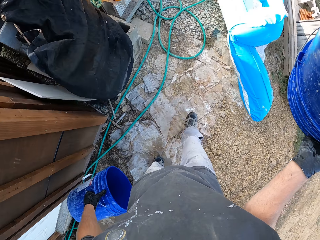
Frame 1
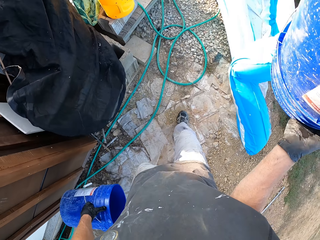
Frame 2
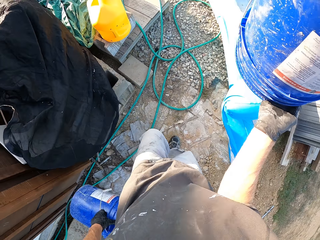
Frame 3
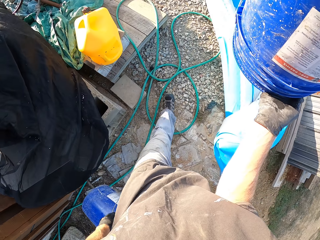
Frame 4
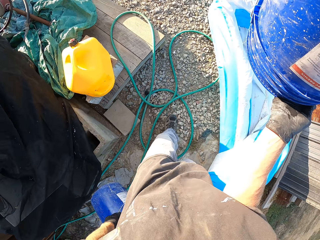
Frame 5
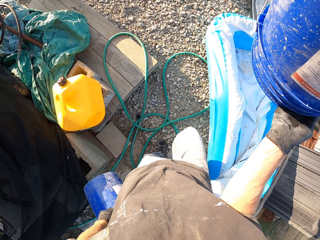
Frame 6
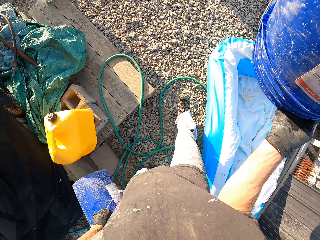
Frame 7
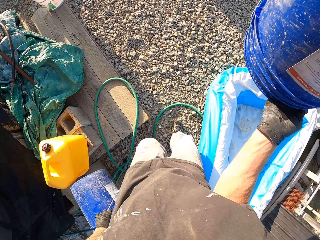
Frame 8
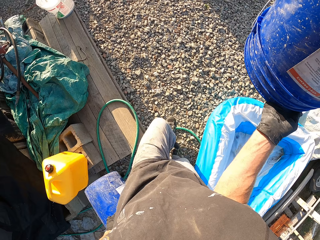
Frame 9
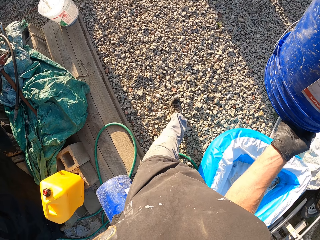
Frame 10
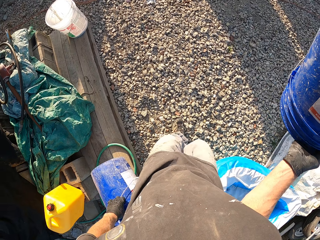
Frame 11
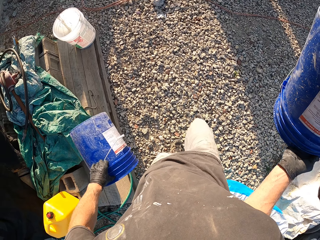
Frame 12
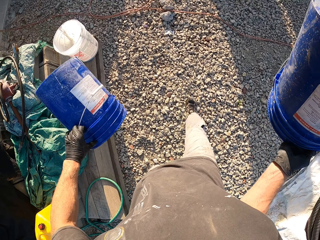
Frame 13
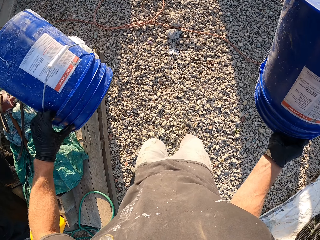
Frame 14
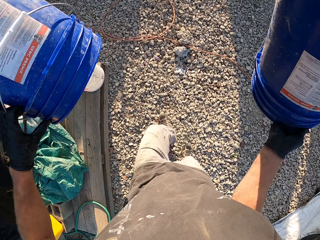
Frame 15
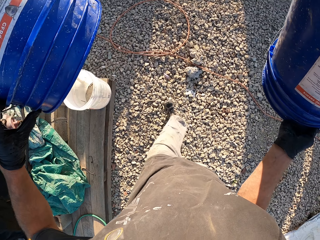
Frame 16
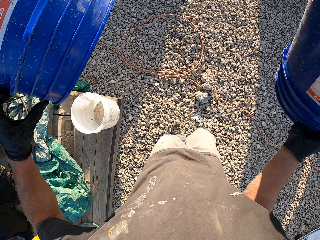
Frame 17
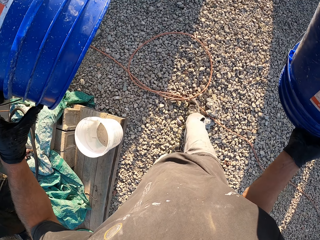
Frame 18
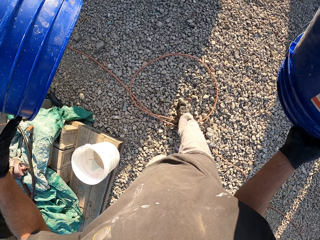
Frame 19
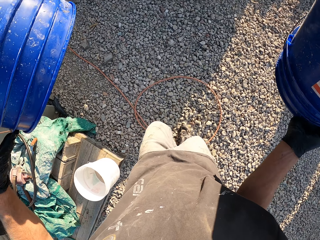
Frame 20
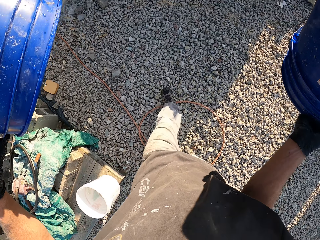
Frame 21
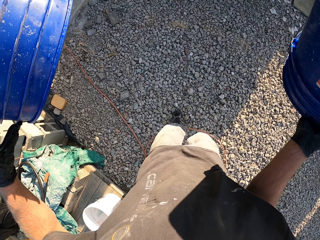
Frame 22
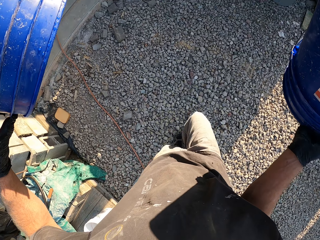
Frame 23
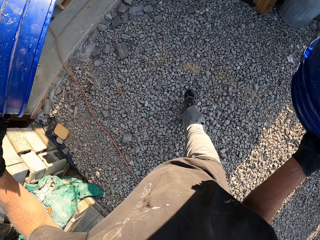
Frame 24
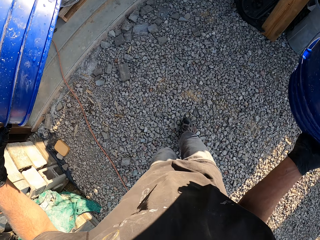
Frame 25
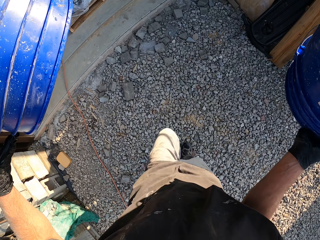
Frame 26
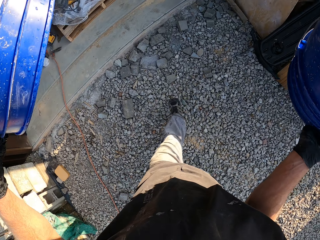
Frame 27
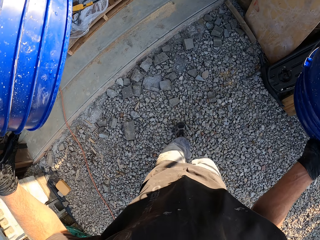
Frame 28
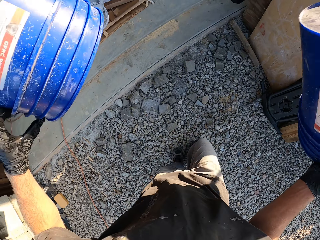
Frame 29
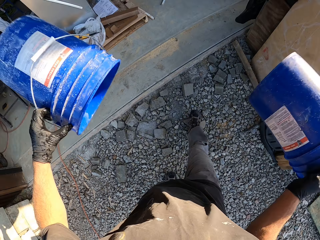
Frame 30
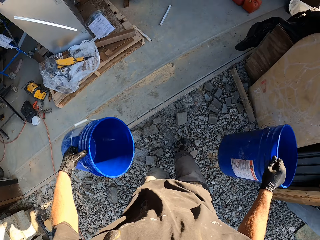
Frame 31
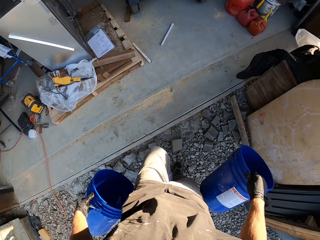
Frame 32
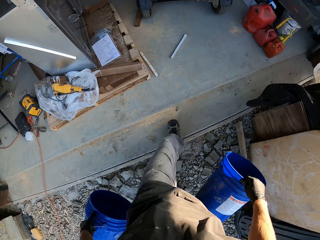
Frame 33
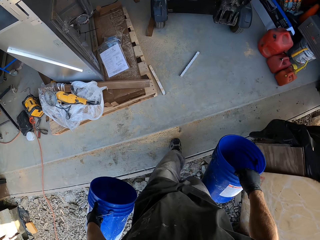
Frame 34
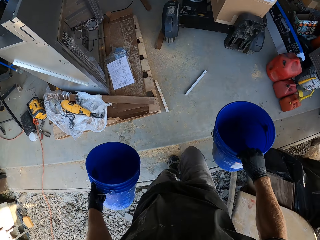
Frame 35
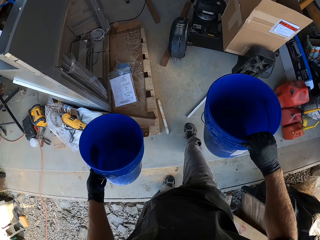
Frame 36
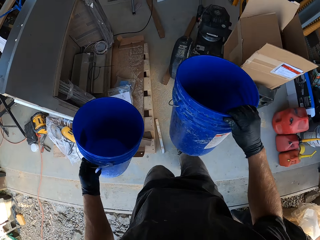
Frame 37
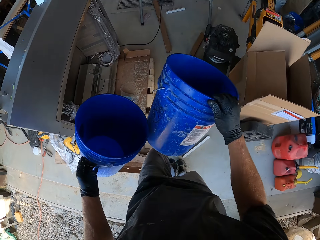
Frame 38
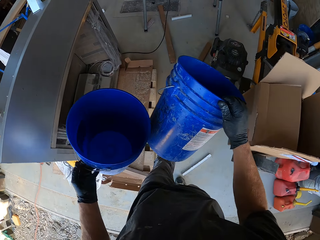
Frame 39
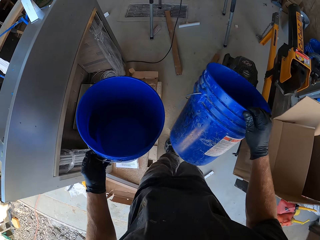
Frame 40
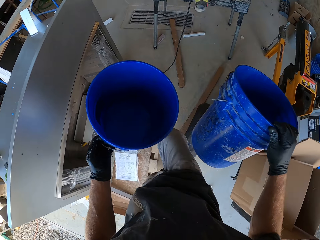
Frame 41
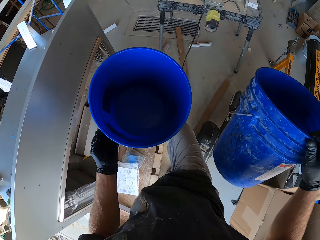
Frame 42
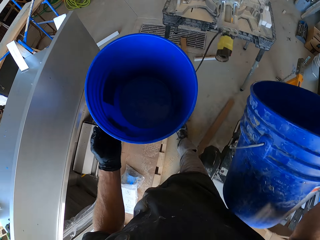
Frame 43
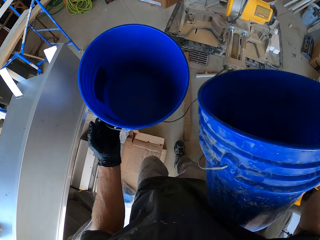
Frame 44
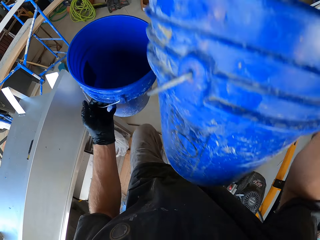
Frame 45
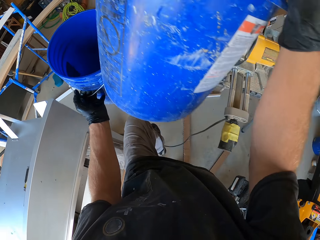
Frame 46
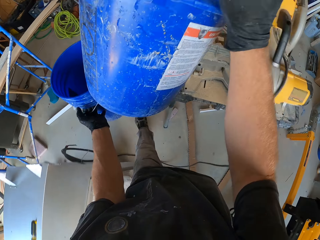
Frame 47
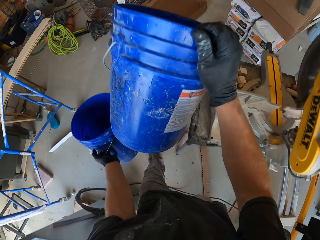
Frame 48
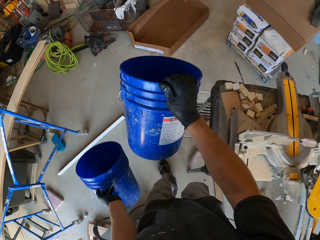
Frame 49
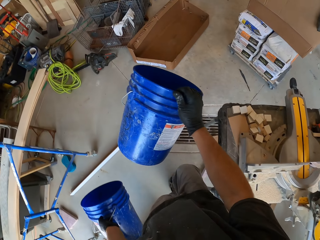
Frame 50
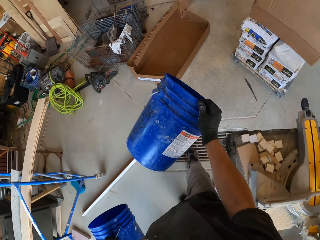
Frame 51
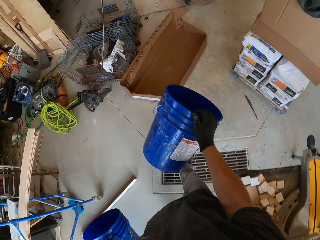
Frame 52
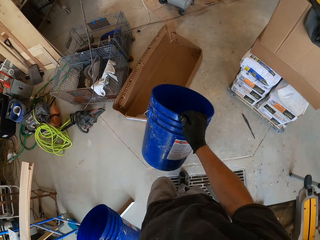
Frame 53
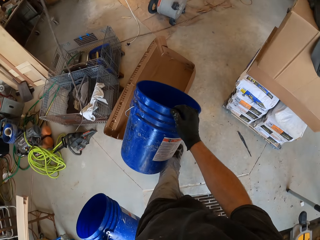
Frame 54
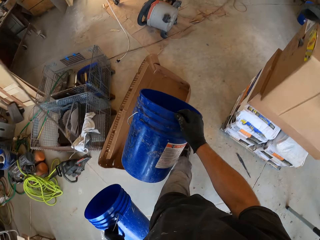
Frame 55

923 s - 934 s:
The camera wearer walks around.

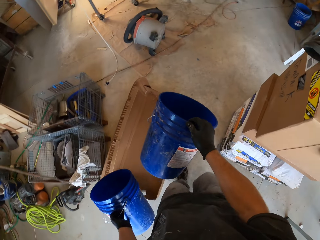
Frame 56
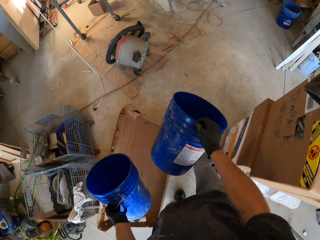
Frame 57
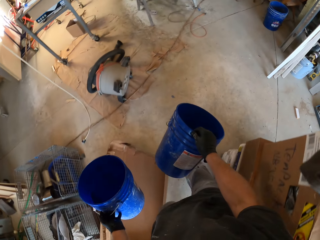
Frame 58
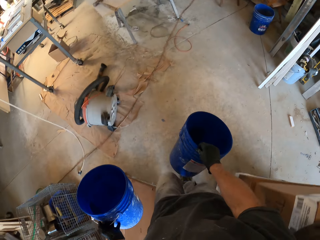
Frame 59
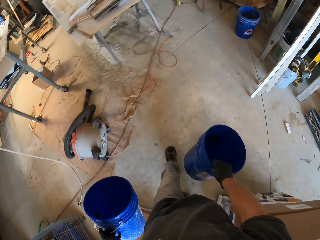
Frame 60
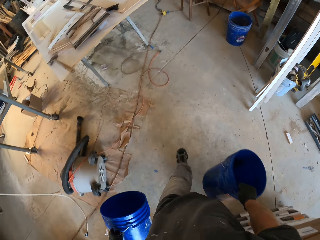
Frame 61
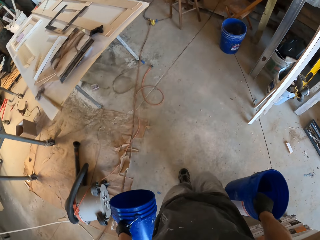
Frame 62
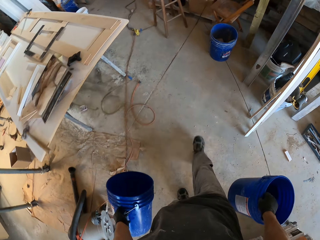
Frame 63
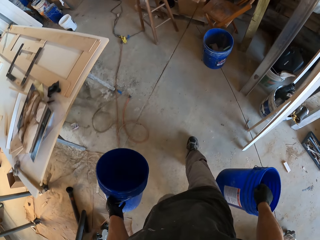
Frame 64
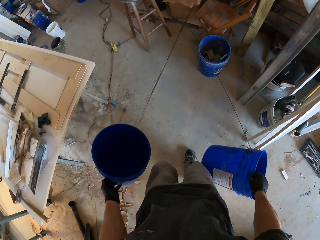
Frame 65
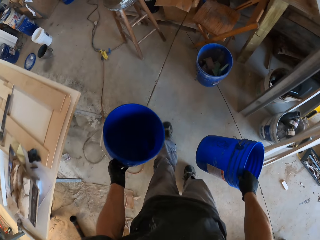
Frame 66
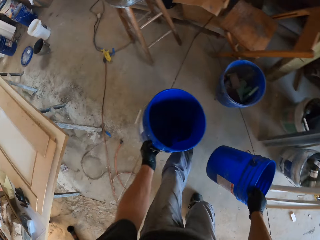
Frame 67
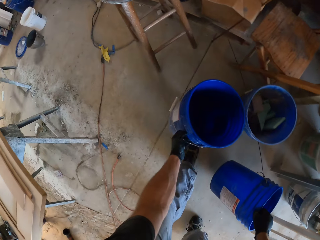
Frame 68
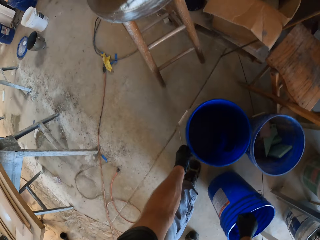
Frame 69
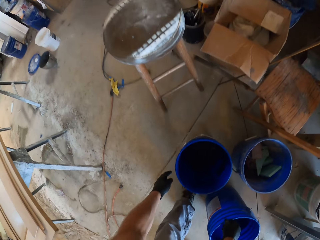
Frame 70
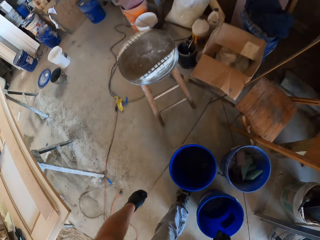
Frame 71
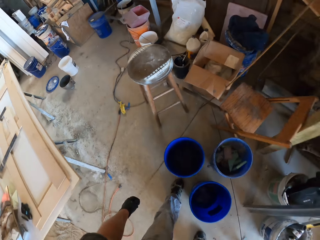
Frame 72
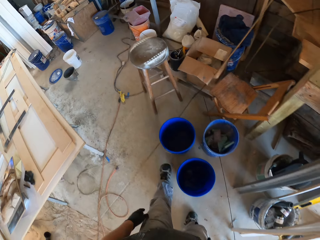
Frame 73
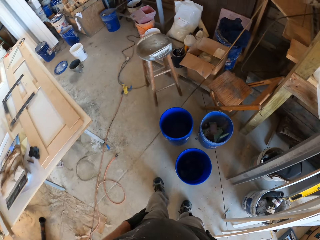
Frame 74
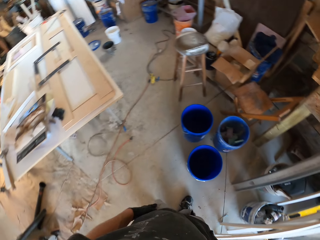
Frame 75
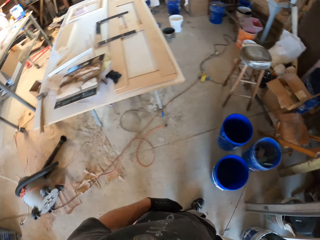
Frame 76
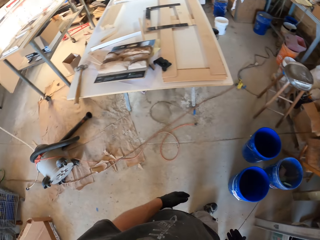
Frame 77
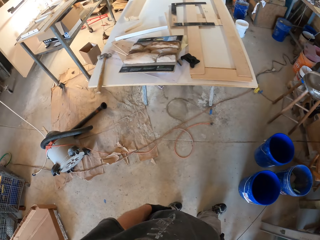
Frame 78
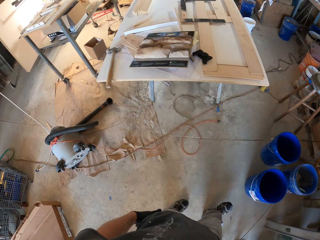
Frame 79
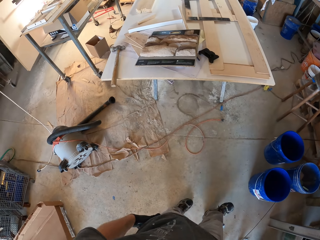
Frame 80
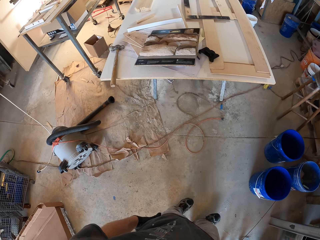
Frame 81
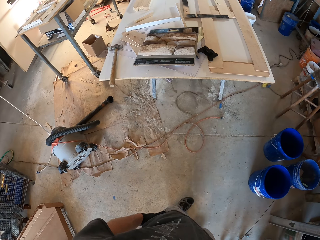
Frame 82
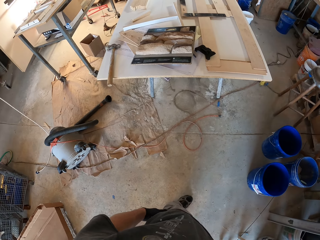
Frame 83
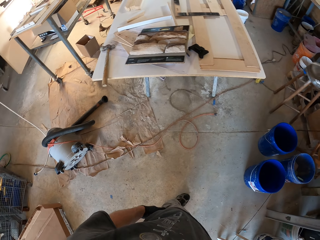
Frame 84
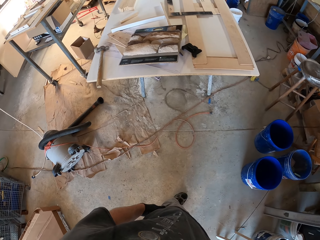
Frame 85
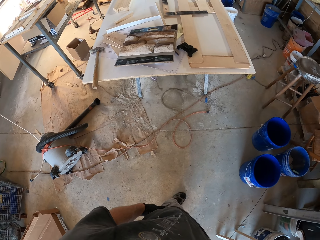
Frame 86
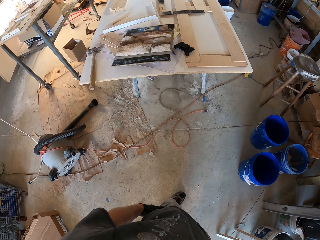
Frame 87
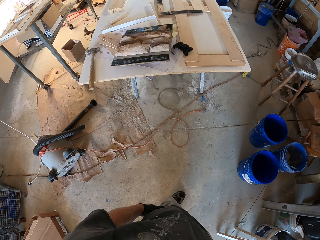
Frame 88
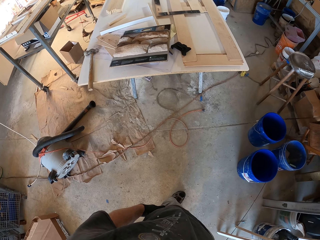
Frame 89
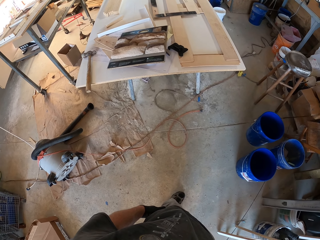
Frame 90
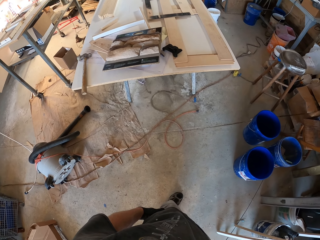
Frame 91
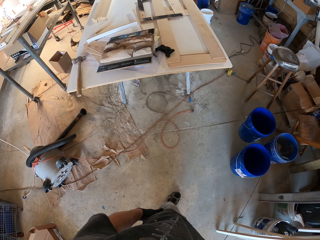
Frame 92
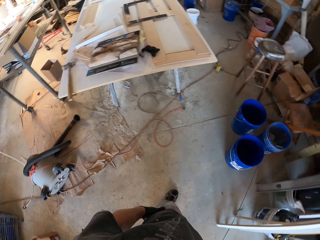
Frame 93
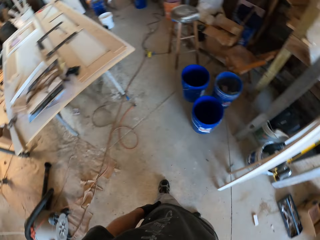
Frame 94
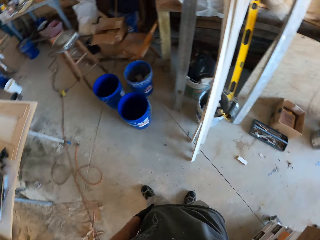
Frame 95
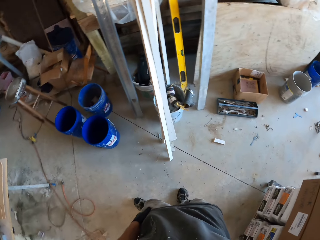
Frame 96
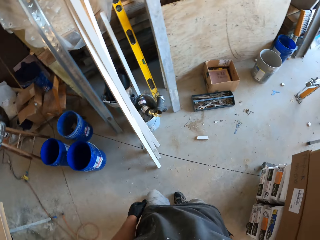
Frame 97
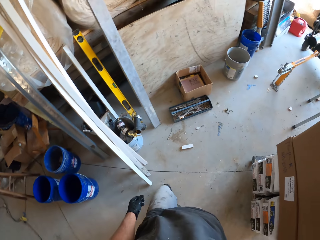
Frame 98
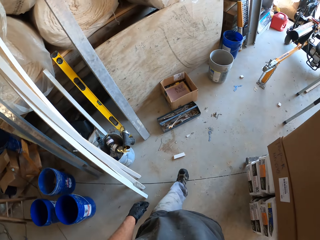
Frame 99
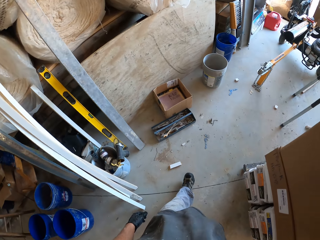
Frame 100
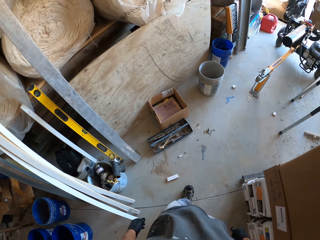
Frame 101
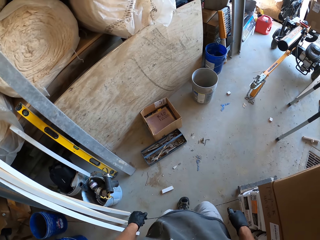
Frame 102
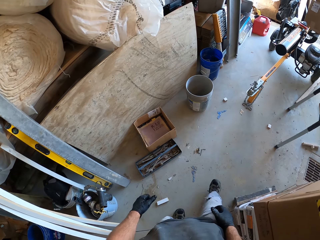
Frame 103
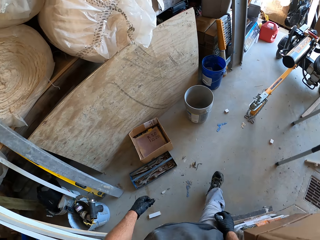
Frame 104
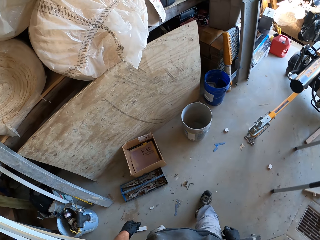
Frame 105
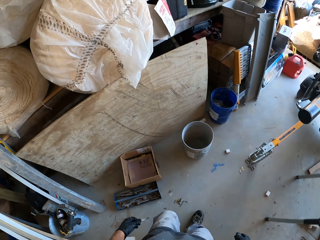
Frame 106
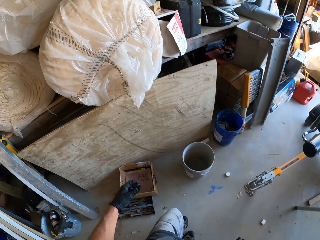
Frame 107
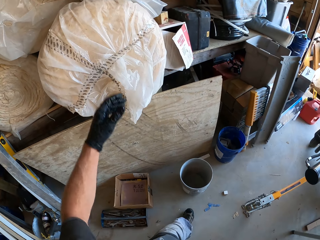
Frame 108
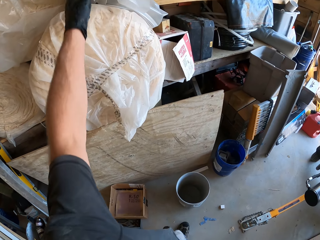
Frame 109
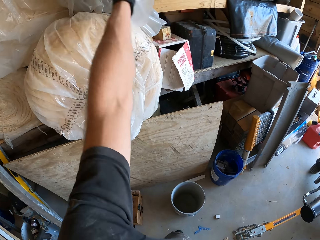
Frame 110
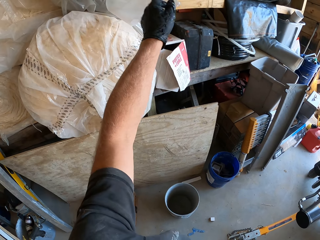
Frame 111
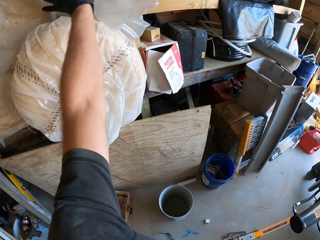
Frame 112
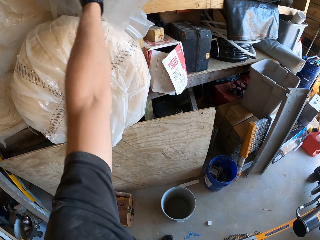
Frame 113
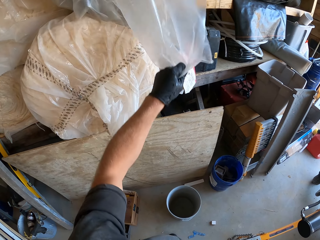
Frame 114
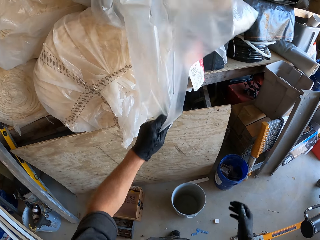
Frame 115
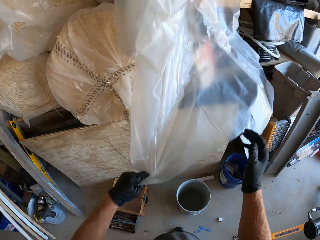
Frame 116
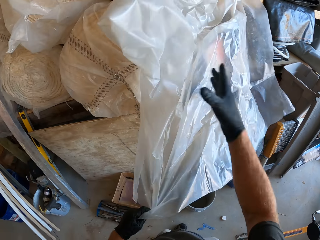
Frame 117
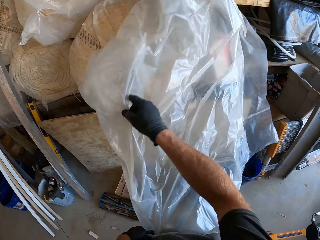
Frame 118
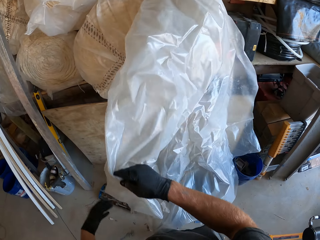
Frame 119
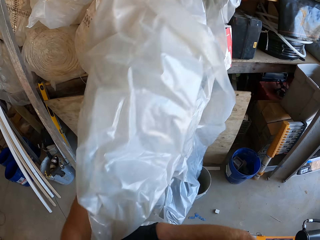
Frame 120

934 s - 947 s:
The camera wearer puts the buckets on the floor. They stare around. They look around. They walk around in the workshop and pick up a paper in the workshop.
